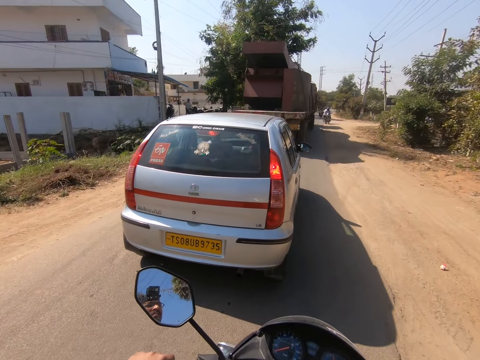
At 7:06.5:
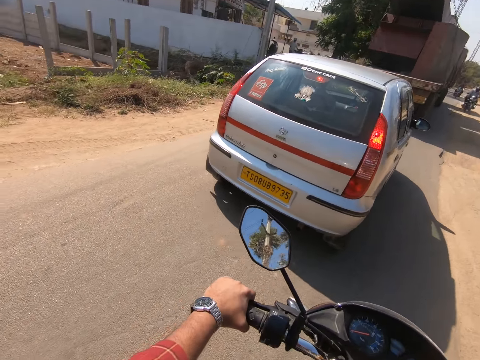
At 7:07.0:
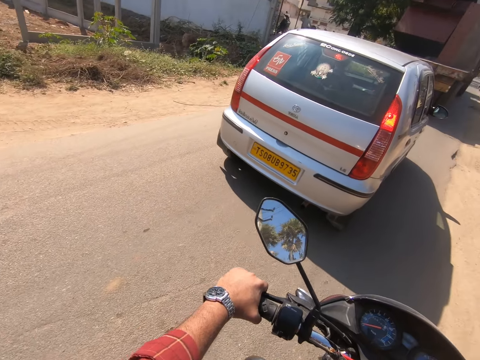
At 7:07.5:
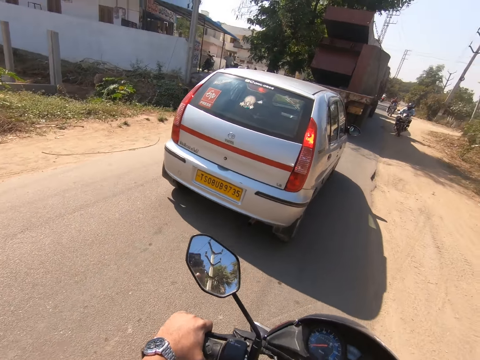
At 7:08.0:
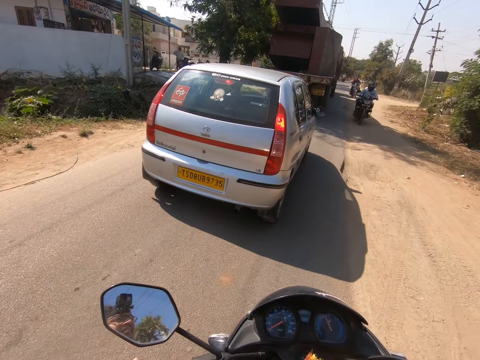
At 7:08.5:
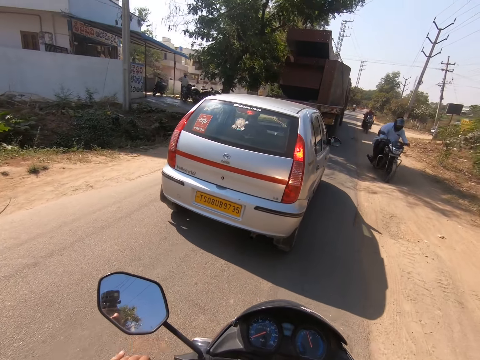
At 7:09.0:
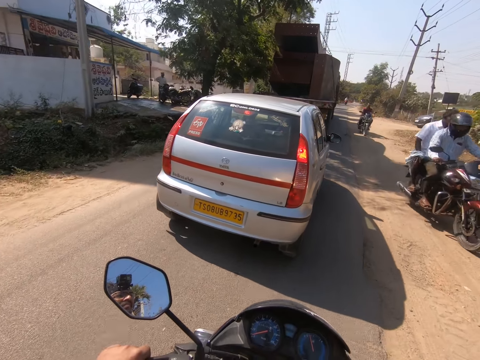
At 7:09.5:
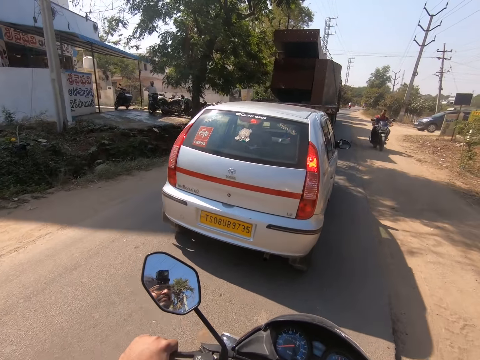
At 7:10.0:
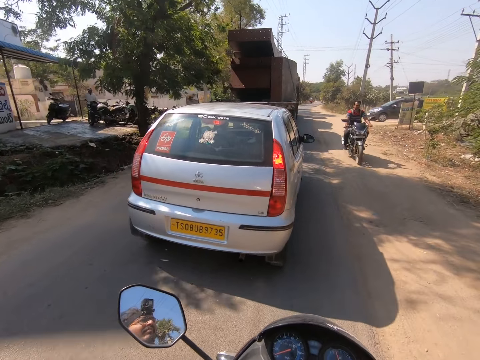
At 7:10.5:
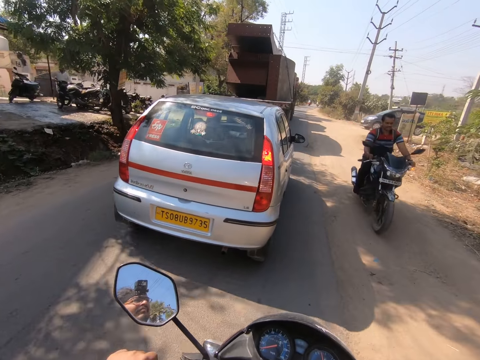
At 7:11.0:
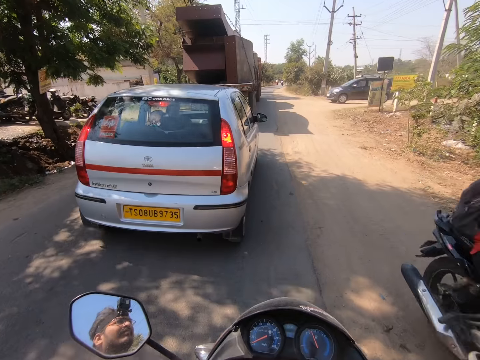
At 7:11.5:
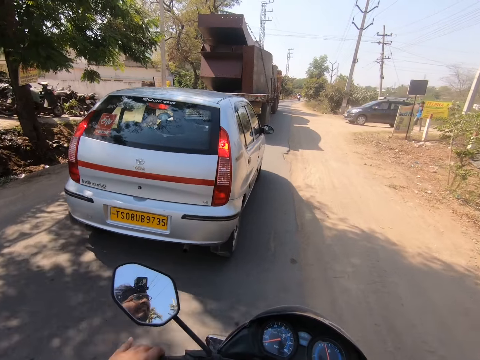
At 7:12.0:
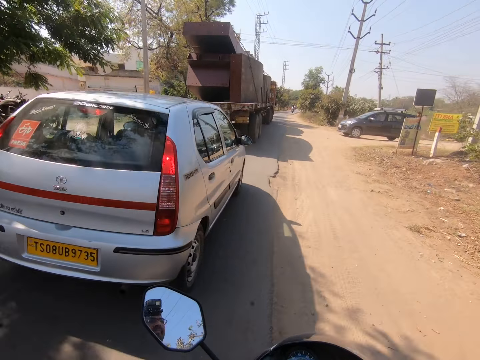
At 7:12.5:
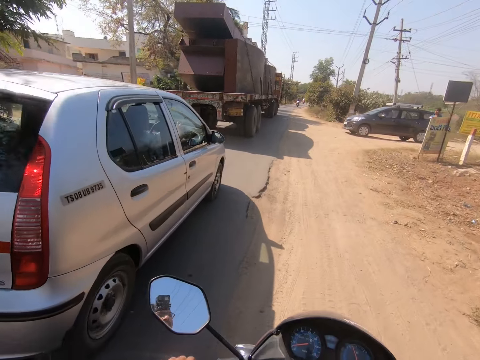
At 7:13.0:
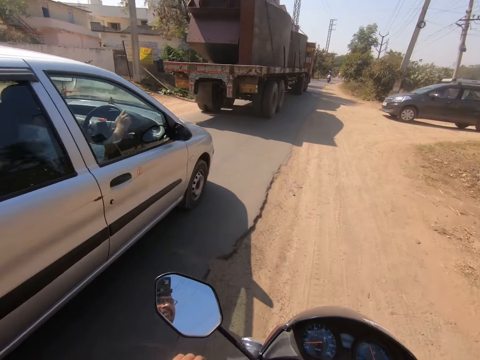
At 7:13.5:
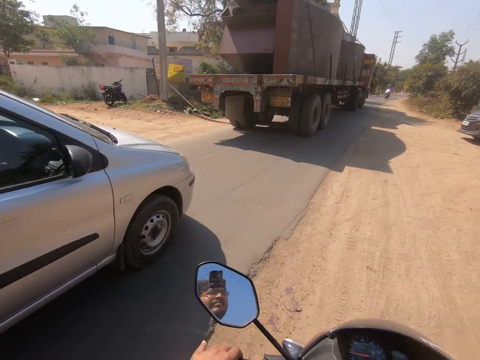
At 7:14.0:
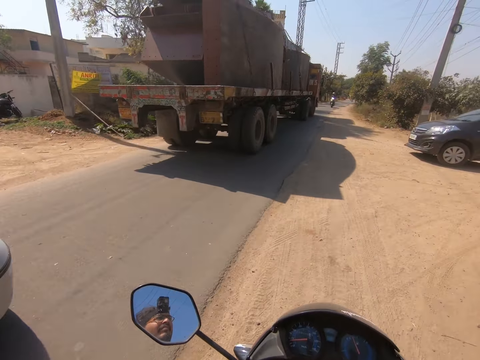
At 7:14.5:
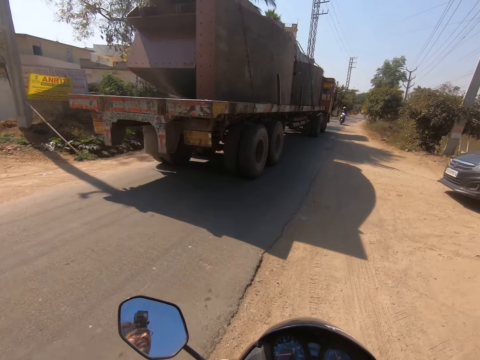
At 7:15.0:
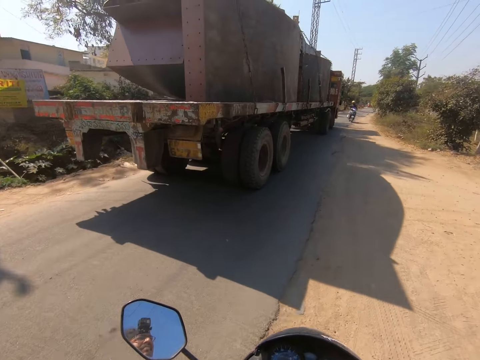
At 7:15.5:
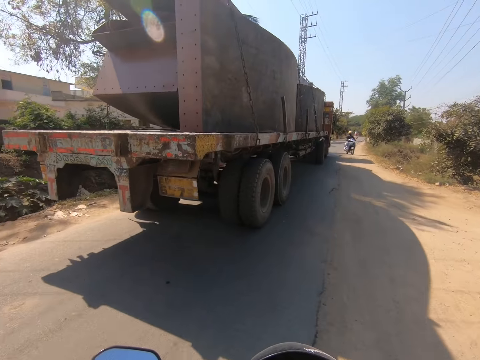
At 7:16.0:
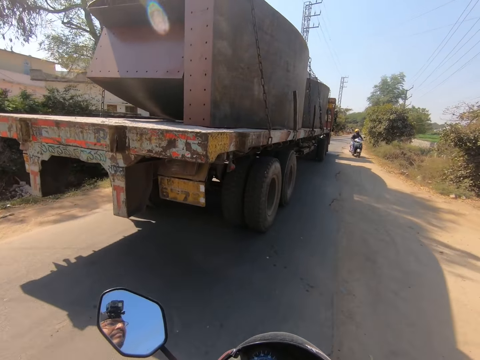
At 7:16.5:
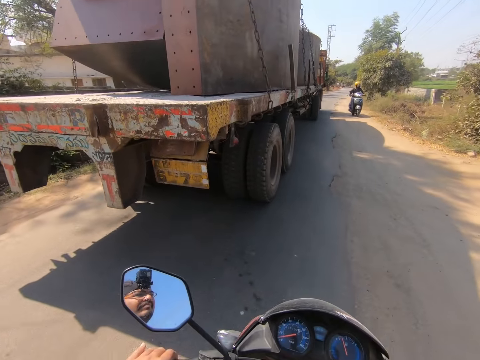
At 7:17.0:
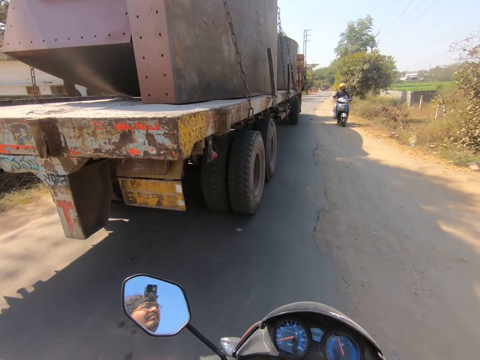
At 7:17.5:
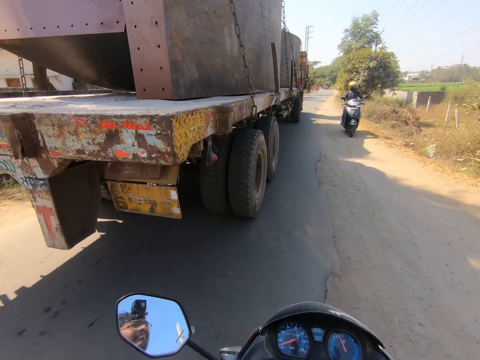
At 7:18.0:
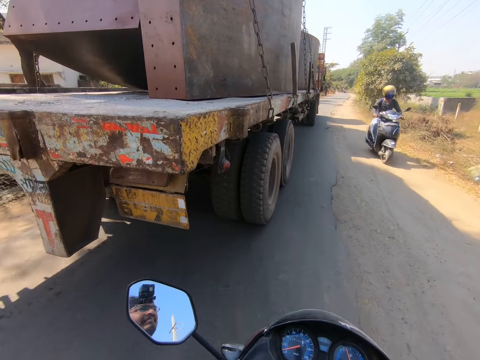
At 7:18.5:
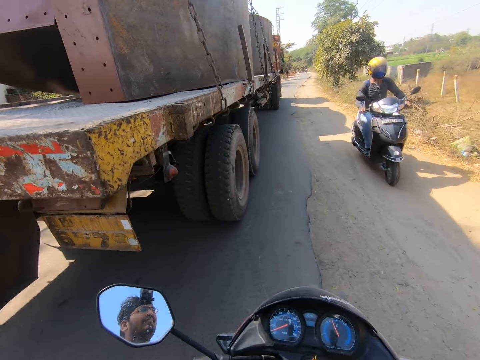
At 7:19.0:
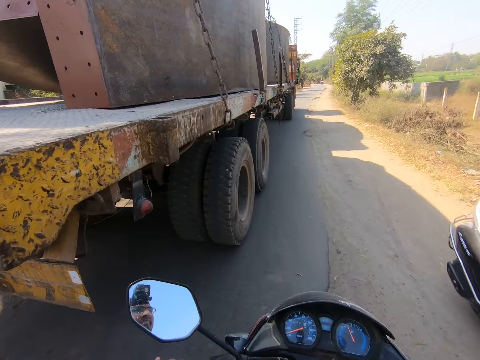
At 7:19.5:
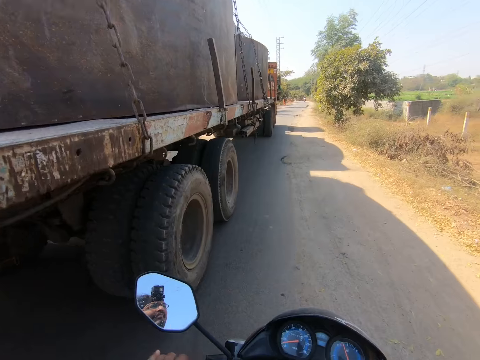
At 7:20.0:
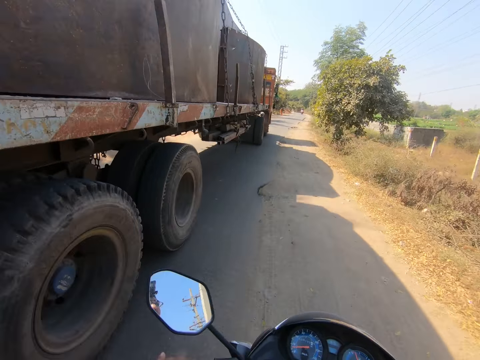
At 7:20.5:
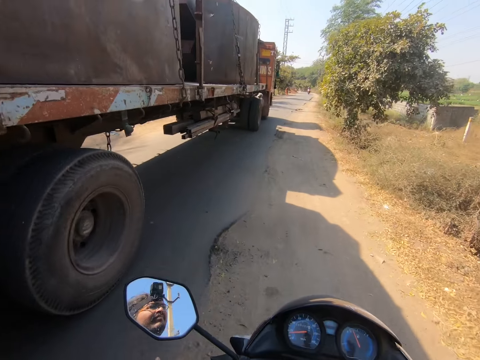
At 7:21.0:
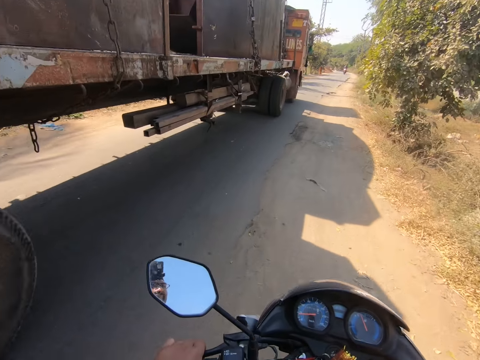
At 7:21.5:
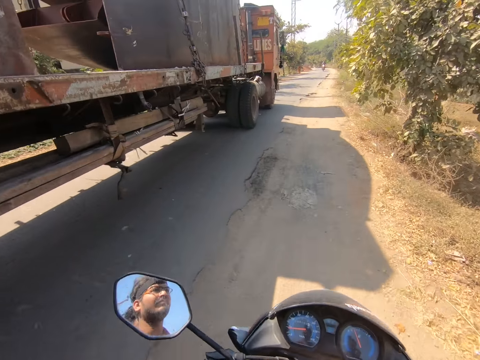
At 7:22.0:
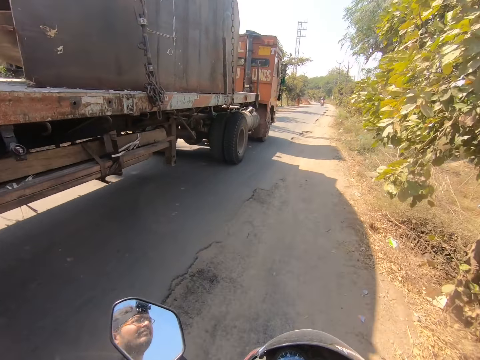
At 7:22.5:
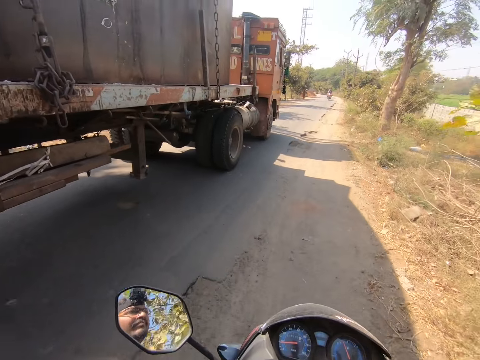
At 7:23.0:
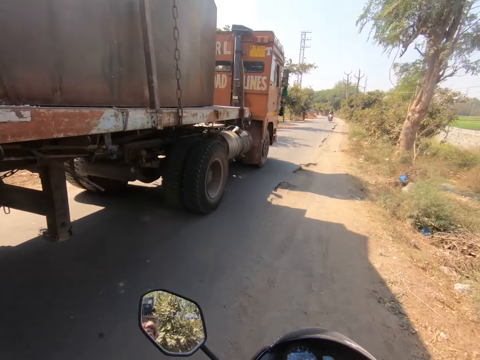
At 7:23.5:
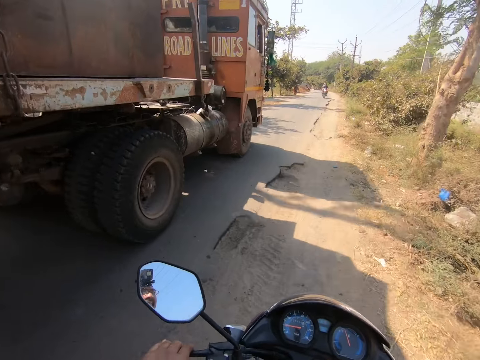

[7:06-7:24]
The camera wearer passes a grey SUV on the road. They pass a motorcycle on the road. They pass a truck on the road.

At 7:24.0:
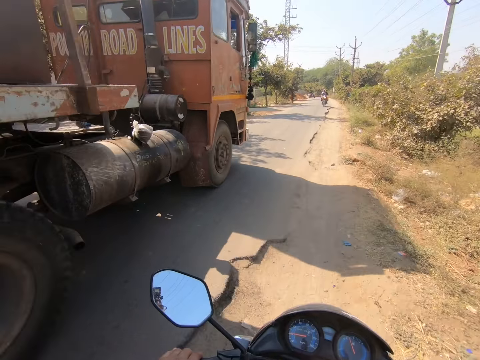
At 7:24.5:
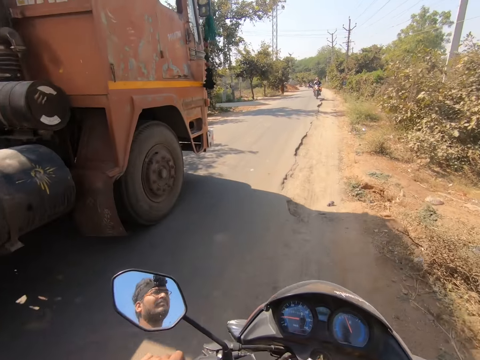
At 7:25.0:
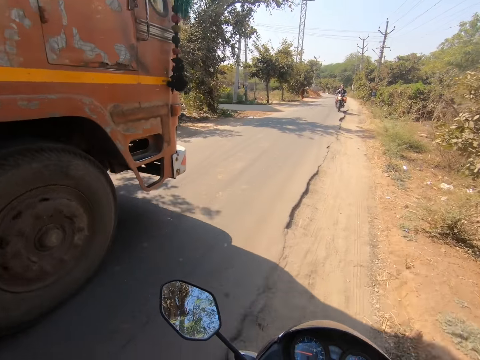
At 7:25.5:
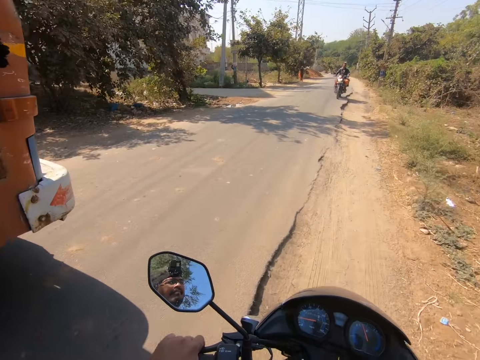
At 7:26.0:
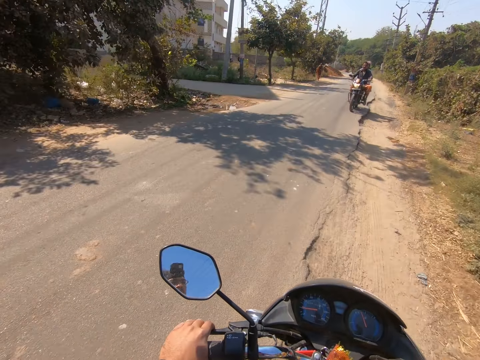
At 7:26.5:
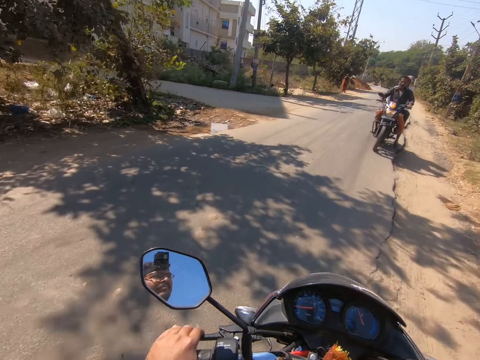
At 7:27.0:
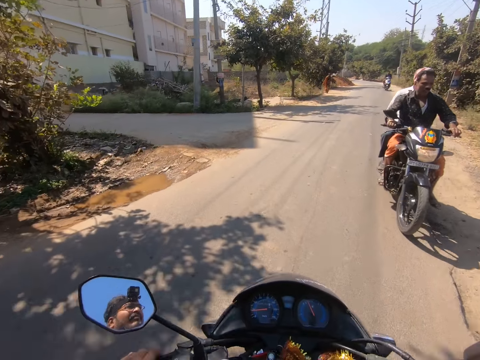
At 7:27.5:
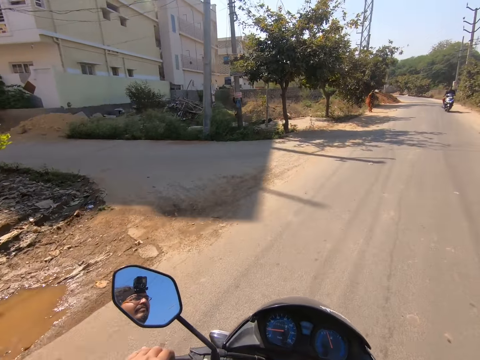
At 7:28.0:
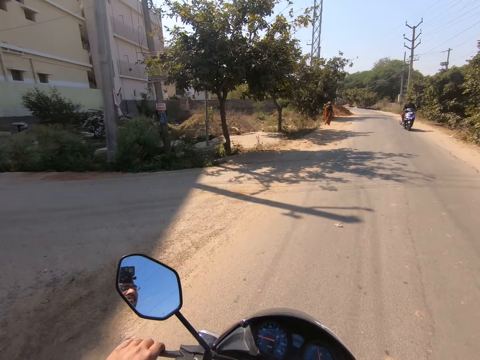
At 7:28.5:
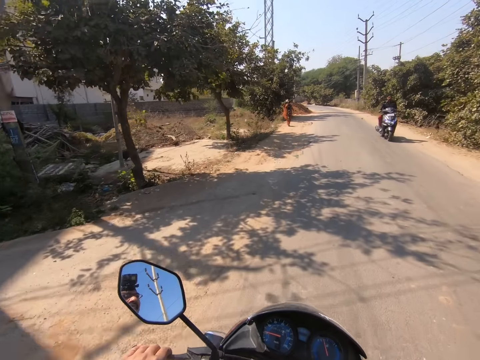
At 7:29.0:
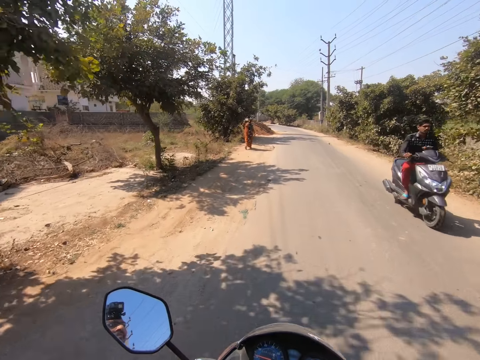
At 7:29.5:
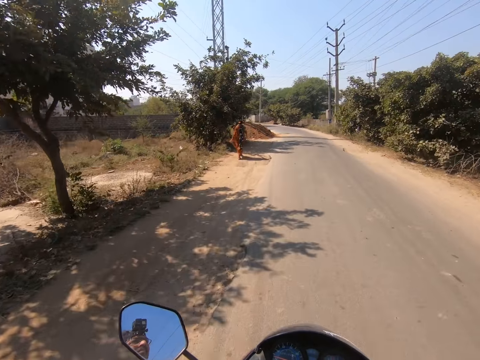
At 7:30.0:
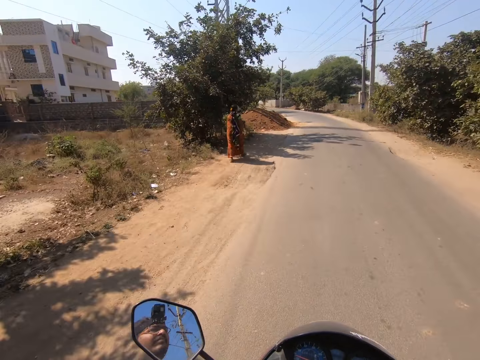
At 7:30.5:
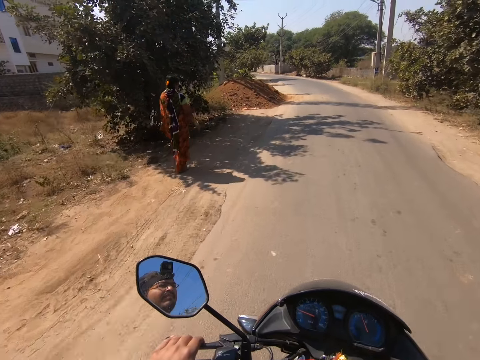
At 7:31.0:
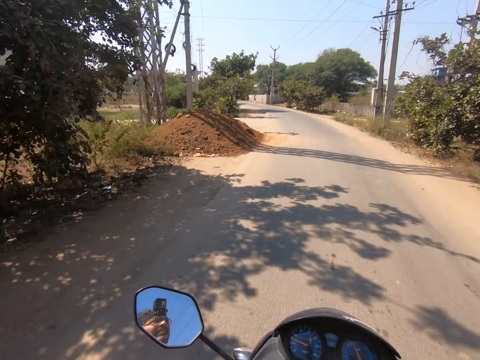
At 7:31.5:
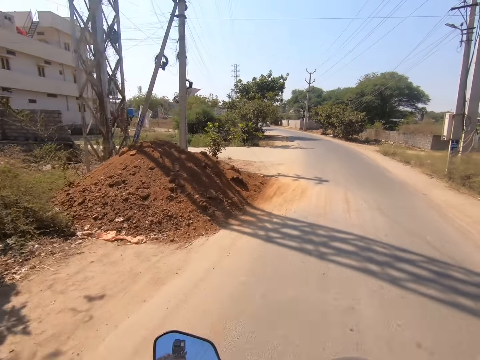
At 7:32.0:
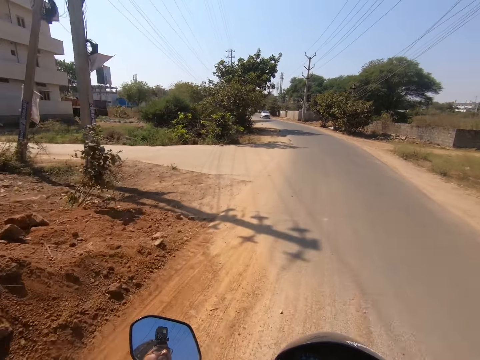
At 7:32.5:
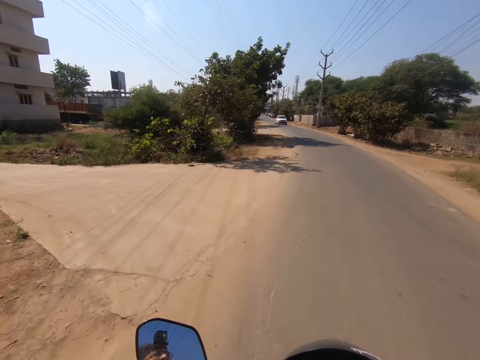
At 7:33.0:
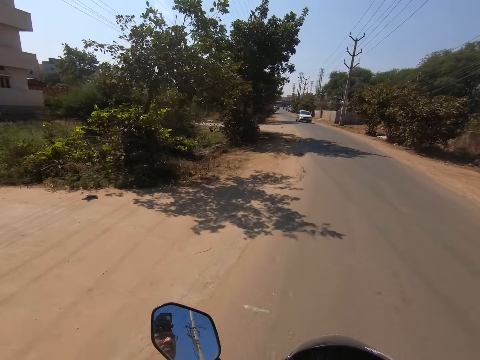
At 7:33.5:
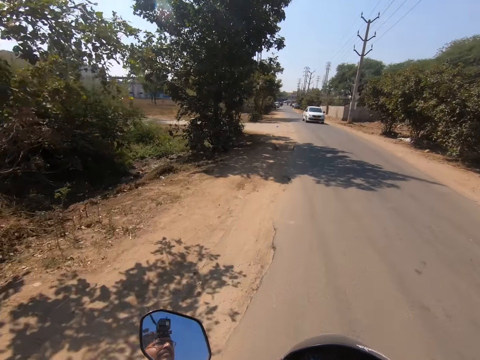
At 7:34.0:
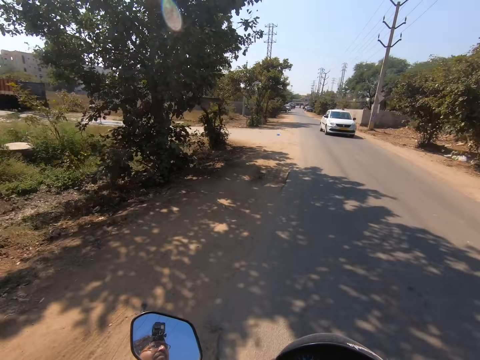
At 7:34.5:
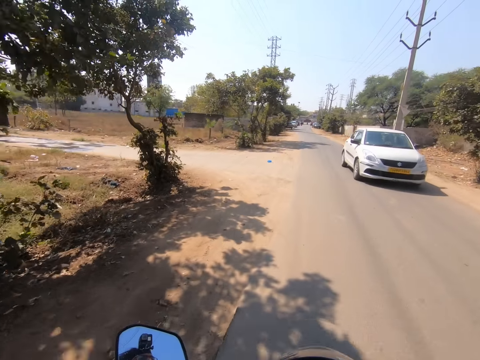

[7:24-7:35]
The camera wearer passes a motorcycle.
